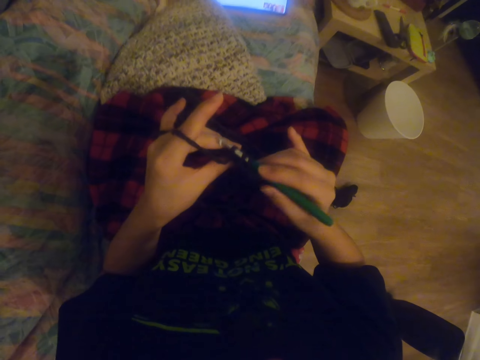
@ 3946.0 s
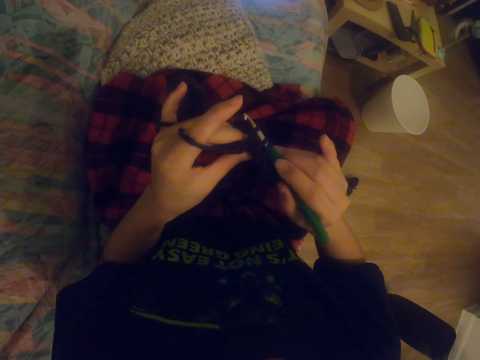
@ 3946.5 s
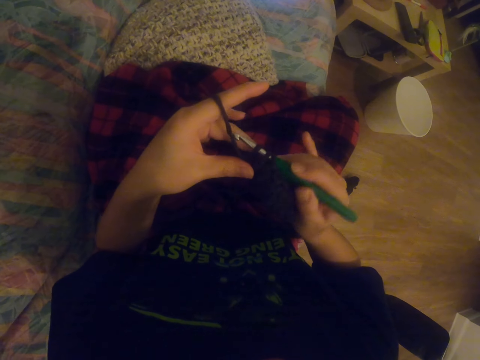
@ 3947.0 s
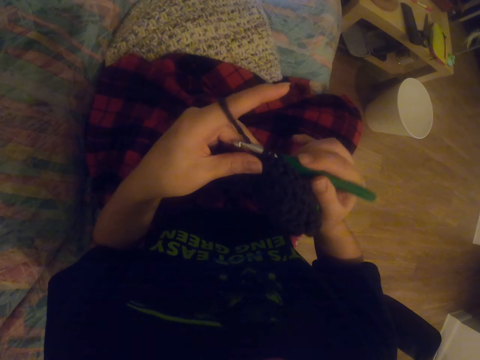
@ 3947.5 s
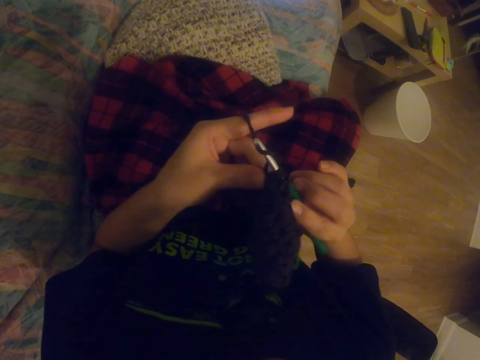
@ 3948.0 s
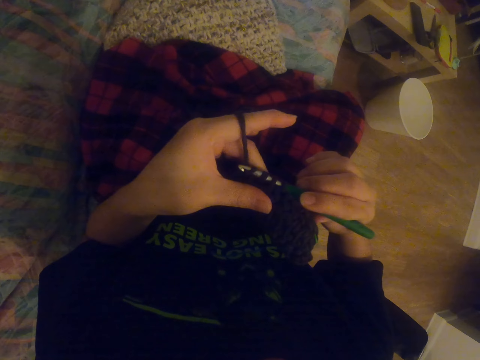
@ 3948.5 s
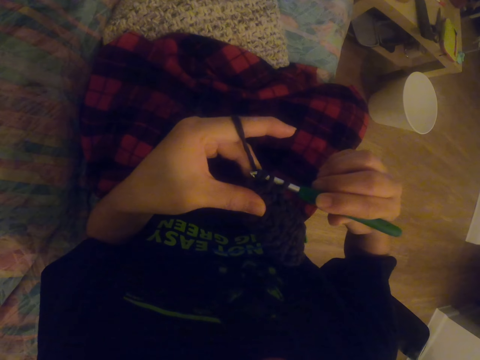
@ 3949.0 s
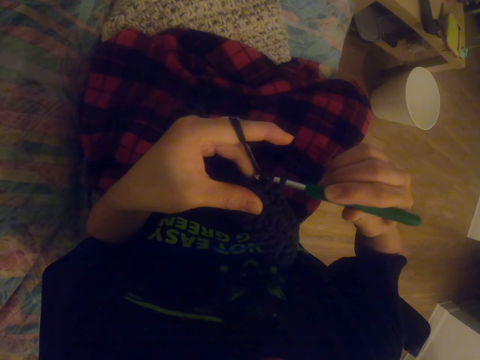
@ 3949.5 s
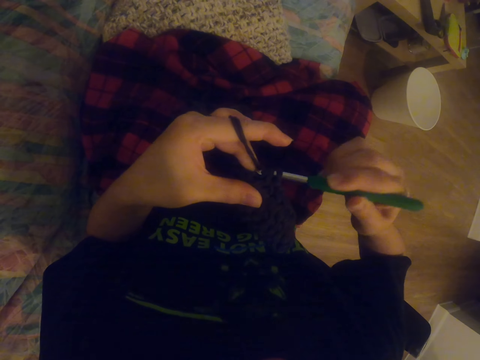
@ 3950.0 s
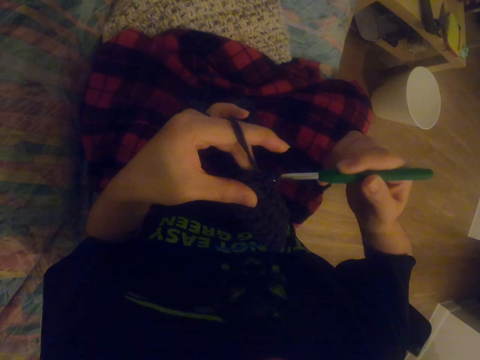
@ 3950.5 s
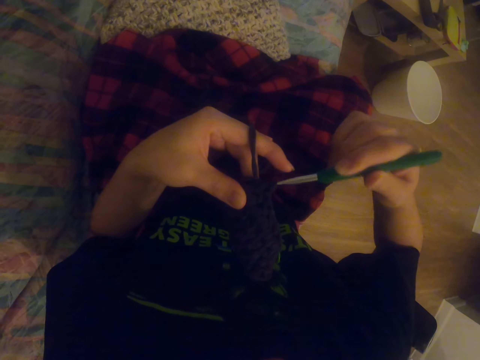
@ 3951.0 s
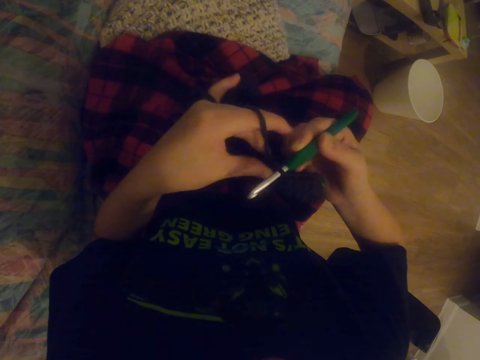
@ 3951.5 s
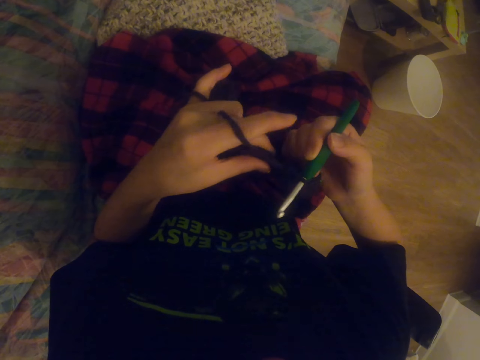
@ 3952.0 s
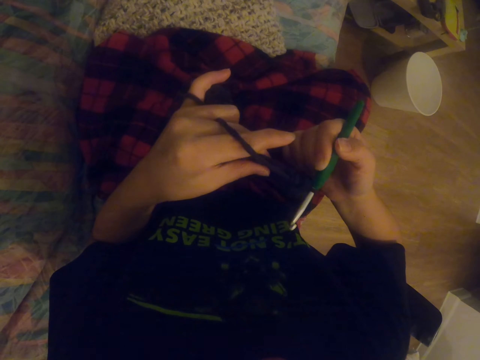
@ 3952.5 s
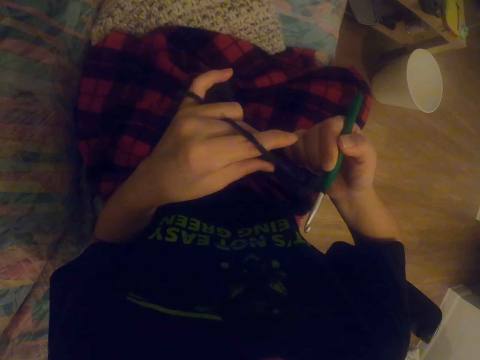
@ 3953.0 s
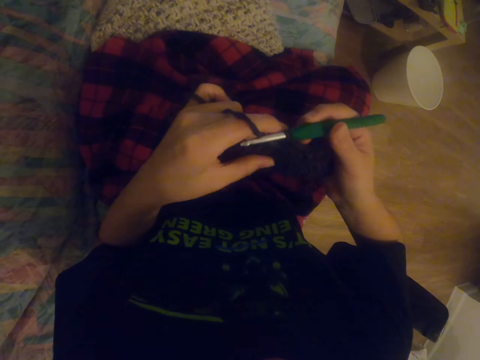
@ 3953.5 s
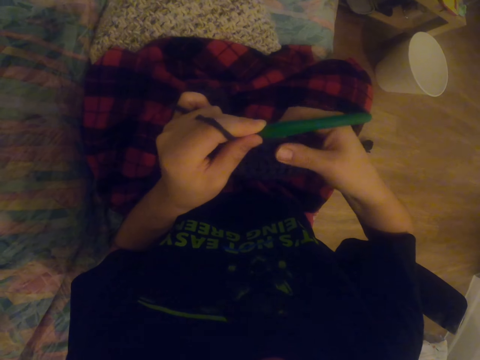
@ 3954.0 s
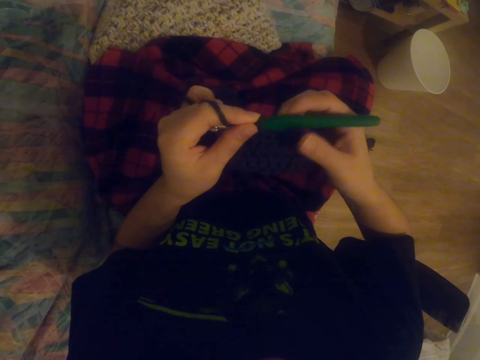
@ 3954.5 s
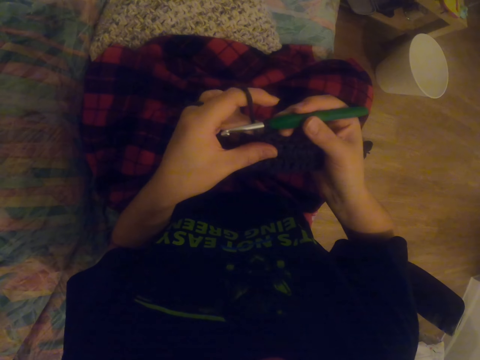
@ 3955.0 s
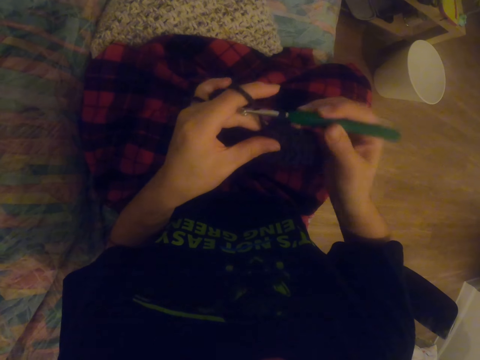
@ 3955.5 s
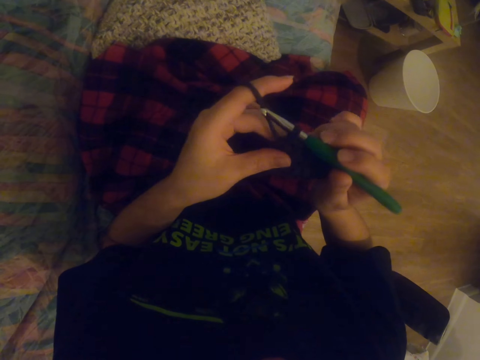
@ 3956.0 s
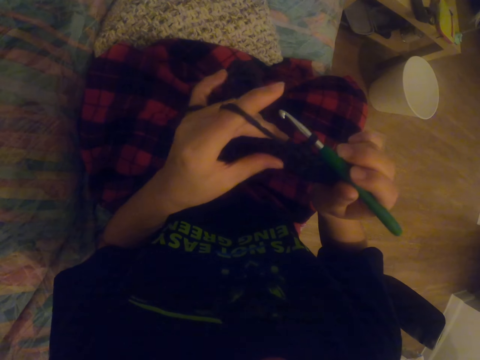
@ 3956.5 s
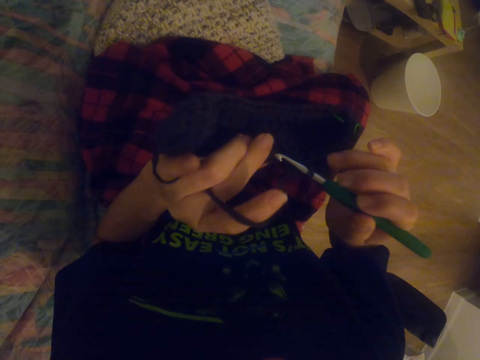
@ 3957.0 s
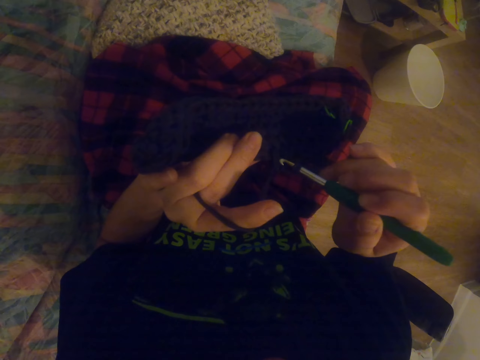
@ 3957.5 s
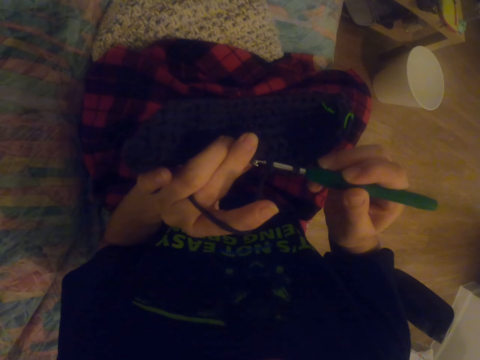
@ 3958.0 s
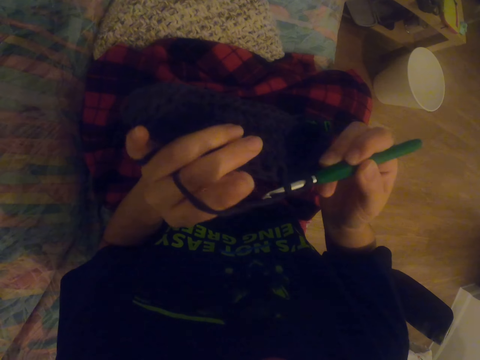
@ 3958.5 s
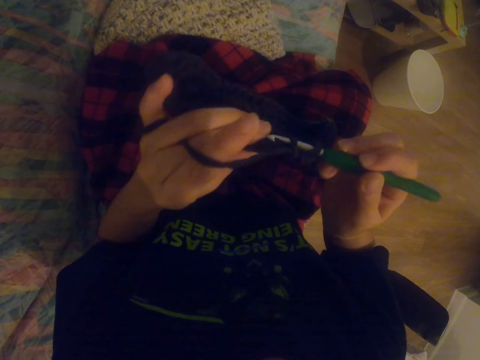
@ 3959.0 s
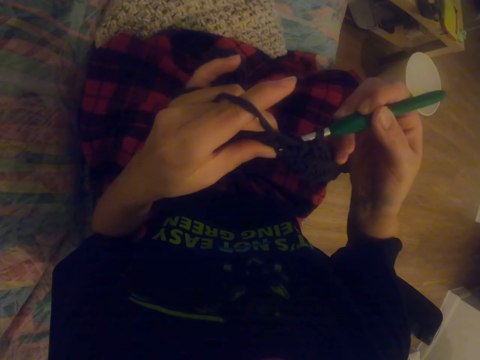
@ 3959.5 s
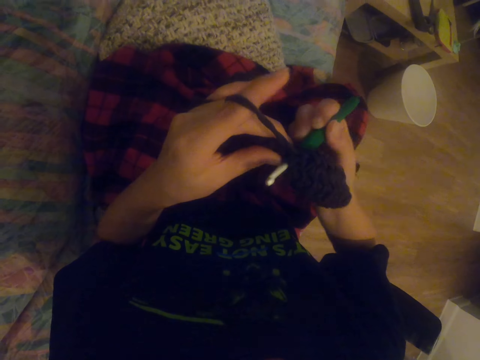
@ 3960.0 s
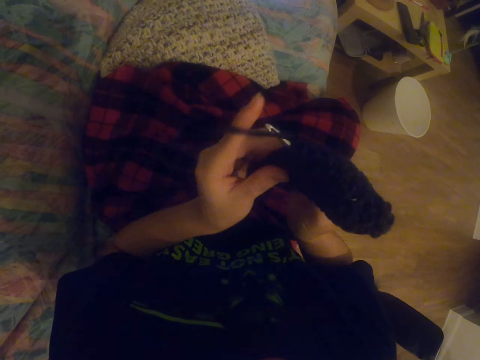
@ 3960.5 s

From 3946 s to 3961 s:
The camera wearer aligns the garment. They crochet the garment.
